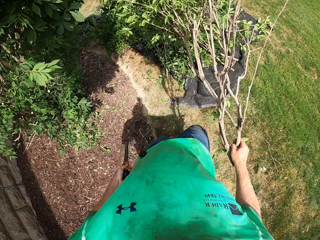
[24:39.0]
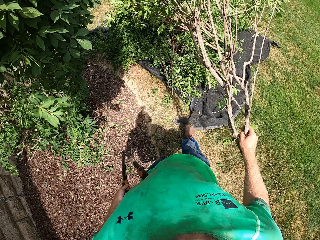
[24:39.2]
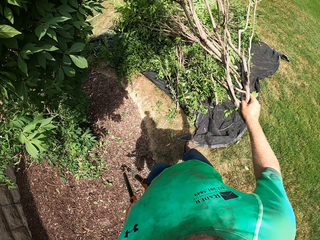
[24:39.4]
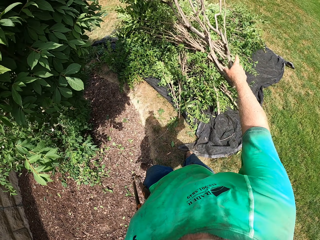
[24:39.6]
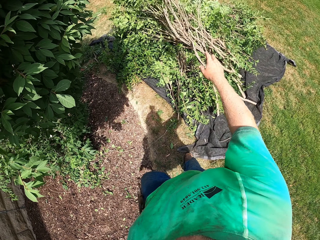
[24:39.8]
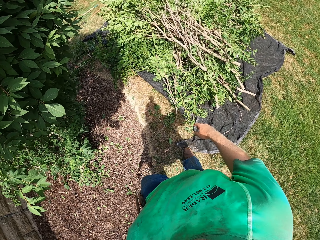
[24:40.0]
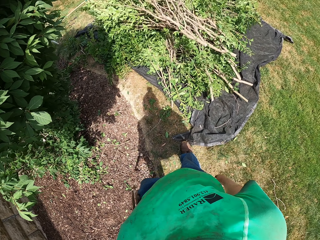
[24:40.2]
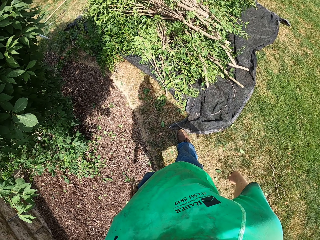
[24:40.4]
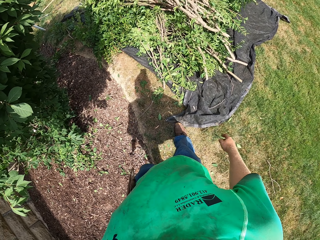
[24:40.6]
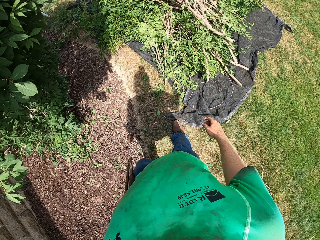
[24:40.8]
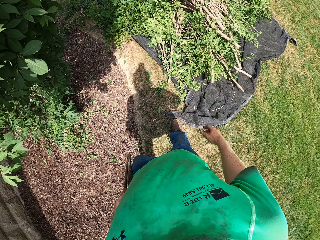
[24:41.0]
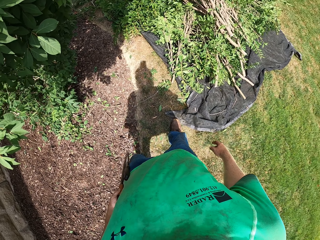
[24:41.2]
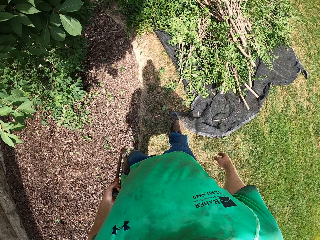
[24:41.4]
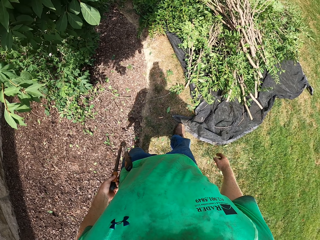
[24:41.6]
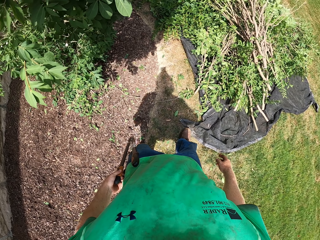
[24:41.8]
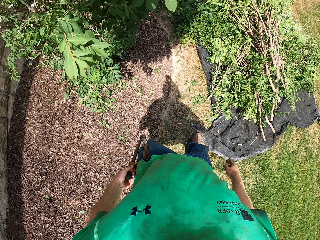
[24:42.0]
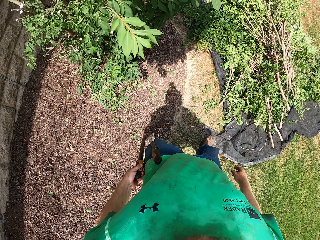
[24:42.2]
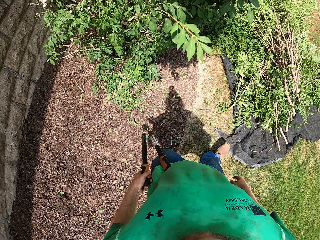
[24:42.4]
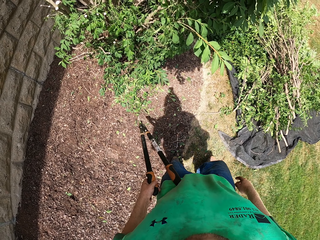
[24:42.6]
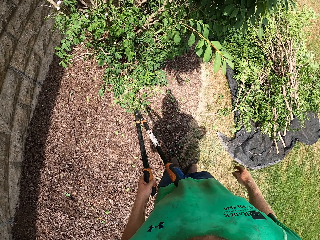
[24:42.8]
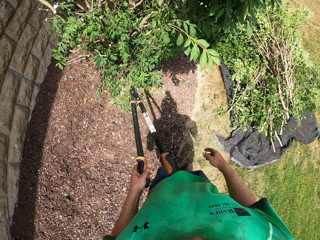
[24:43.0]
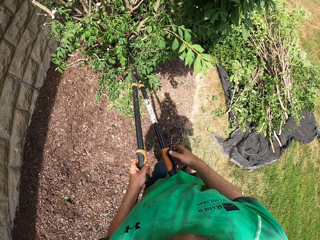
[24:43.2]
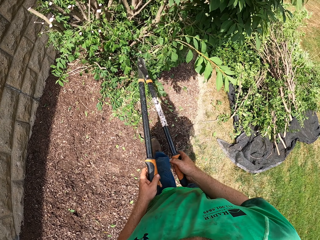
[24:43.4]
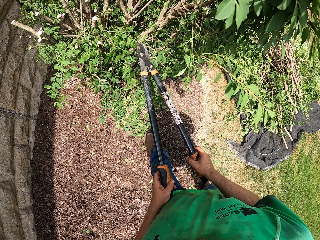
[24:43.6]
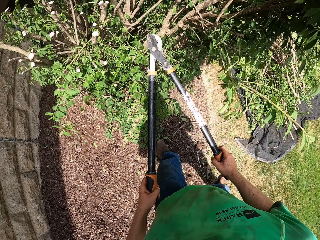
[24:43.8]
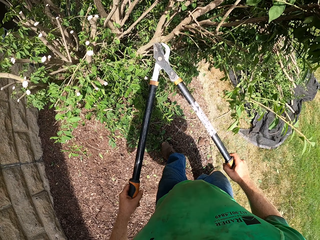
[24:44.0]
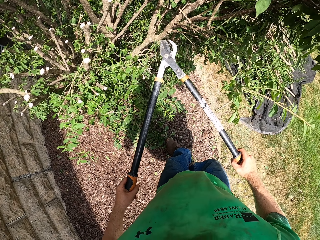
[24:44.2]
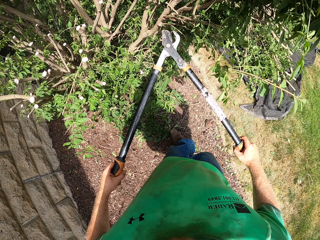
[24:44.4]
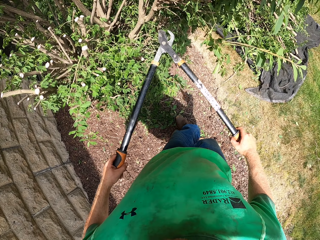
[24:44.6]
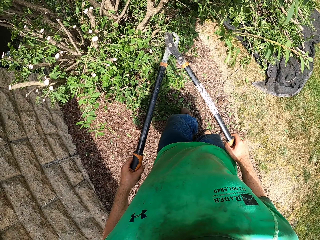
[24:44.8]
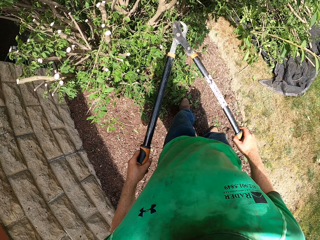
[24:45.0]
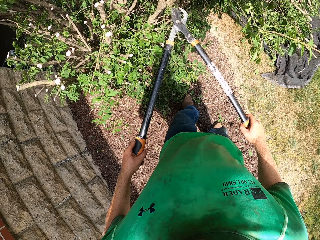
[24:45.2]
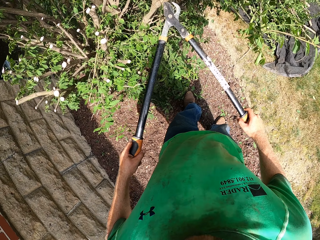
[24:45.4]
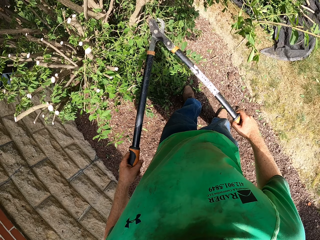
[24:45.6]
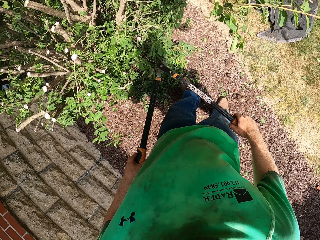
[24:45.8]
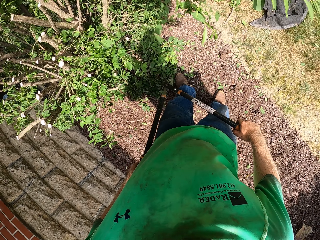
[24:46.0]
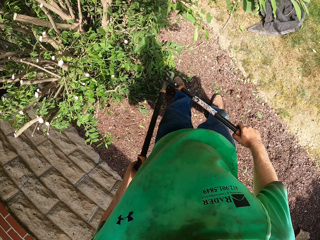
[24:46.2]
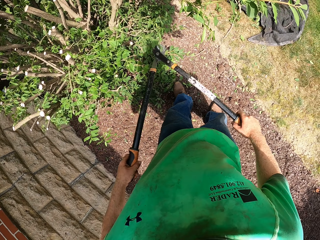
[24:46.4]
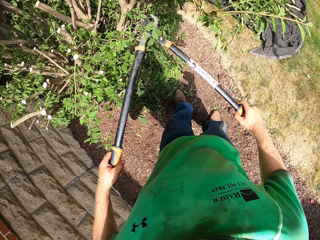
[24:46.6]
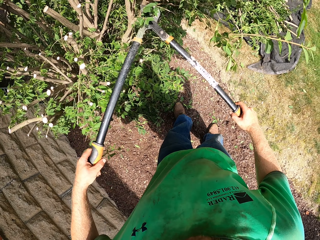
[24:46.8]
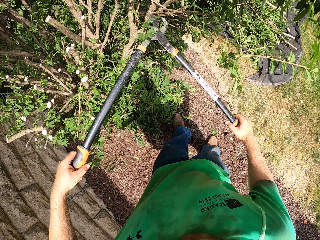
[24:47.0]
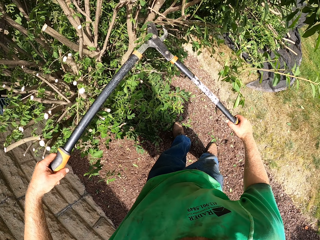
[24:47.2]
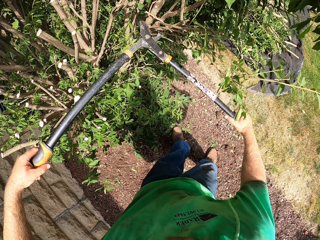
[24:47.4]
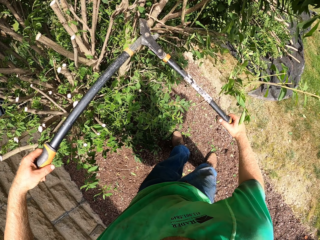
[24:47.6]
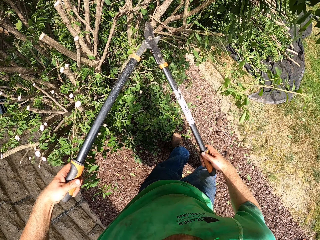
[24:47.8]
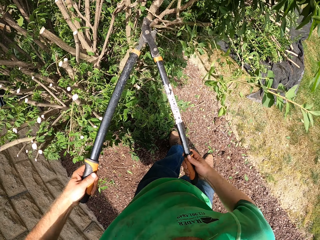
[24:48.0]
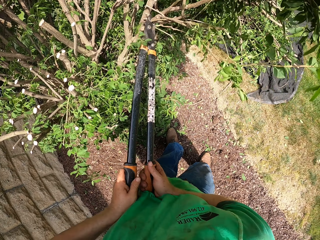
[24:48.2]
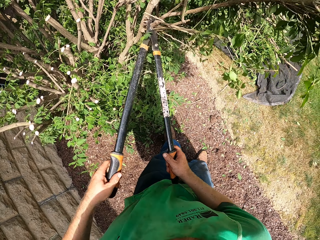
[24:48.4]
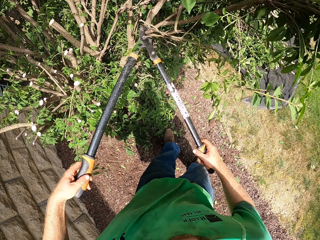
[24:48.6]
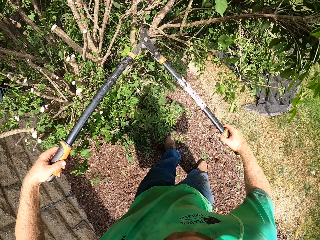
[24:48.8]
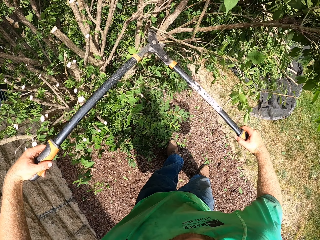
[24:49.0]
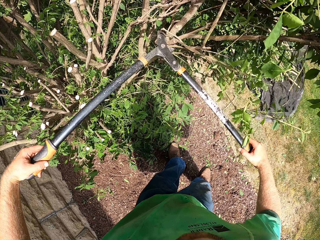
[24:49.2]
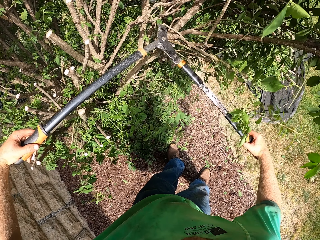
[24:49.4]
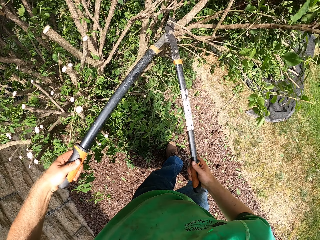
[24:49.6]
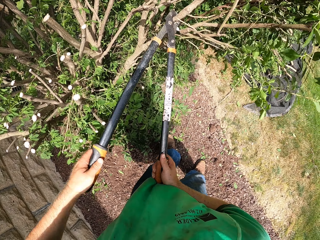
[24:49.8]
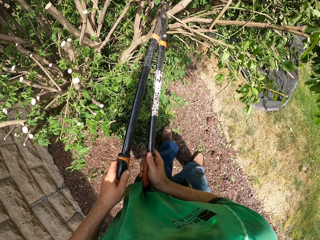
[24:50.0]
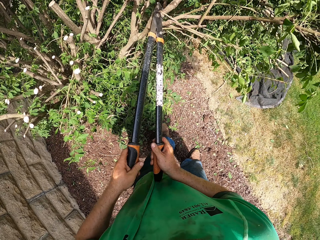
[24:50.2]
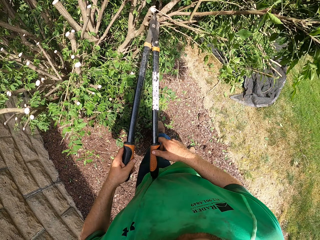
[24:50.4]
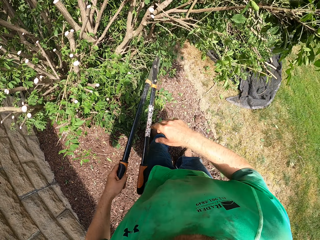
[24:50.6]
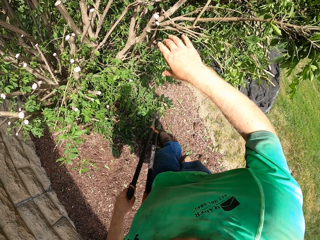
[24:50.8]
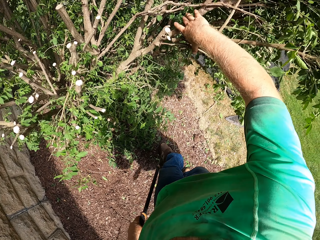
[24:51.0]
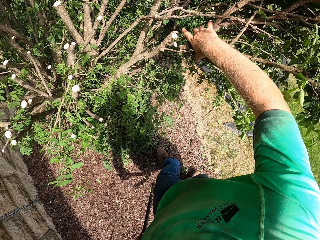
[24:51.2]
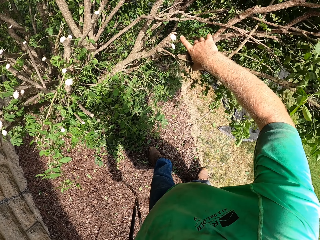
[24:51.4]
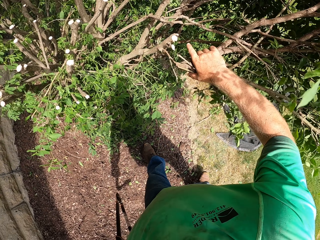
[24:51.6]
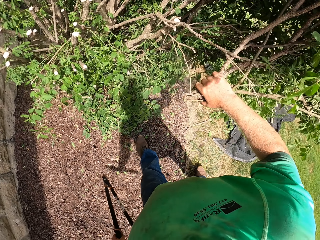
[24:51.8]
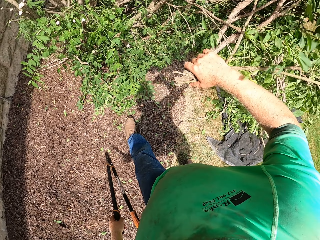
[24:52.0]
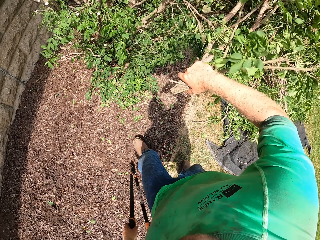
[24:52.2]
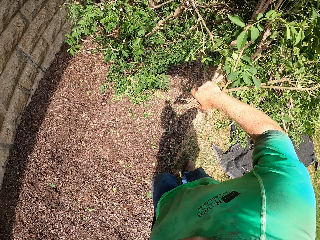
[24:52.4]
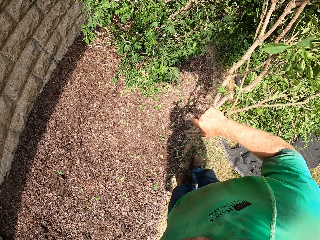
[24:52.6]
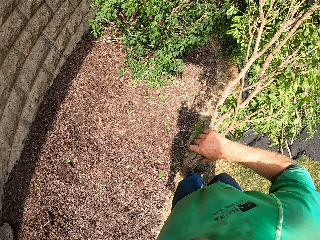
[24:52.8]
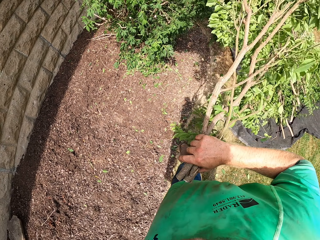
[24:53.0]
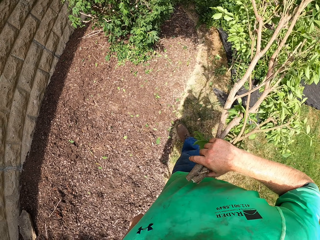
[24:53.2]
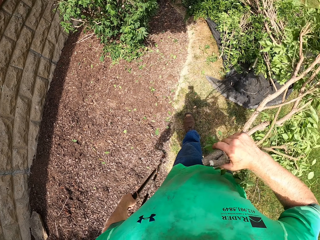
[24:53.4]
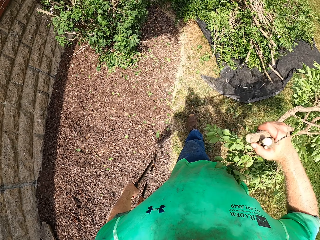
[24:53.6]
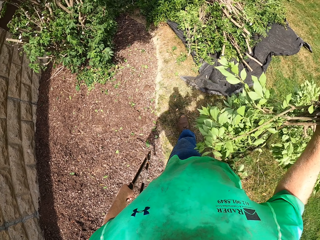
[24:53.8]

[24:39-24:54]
The camera wearer throws the branch of the shrub on the net on the floor with his right hand. He holds the garden lopper with both hands. He cuts the branch of the shrub with the garden lopper with both hands. He holds the garden lopper with his left hand. He picks the branches. He holds the branch of the shrub with his right hand.

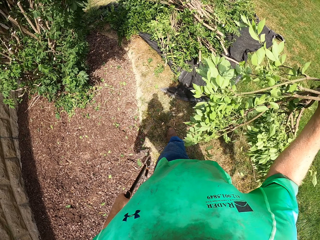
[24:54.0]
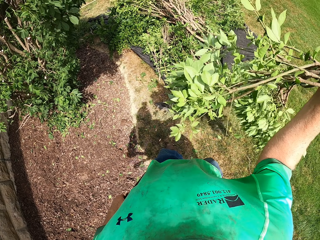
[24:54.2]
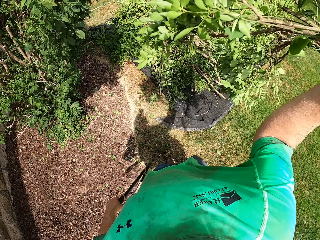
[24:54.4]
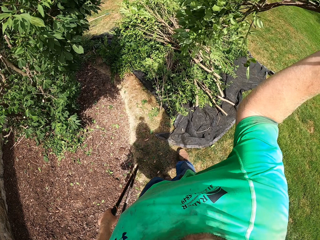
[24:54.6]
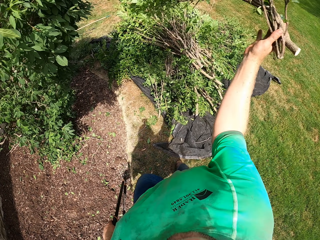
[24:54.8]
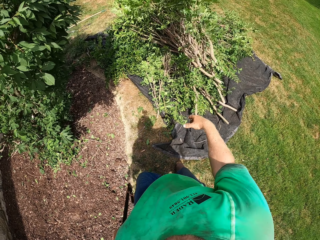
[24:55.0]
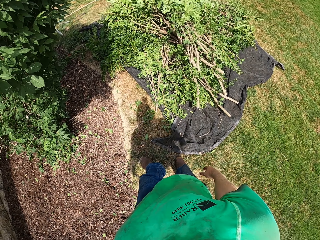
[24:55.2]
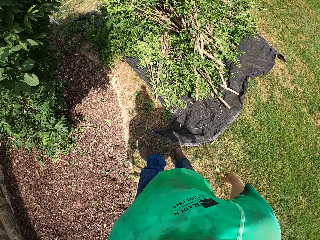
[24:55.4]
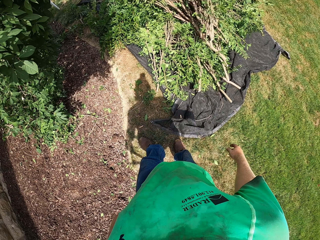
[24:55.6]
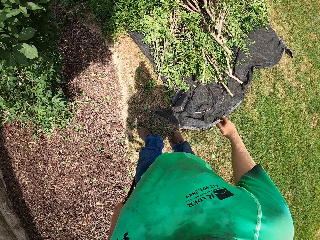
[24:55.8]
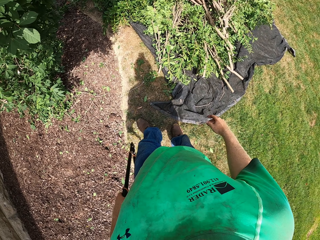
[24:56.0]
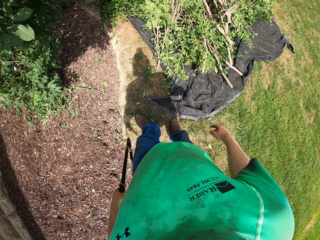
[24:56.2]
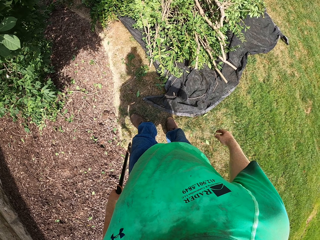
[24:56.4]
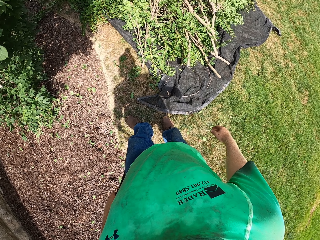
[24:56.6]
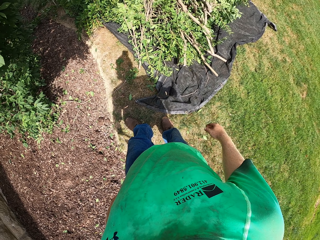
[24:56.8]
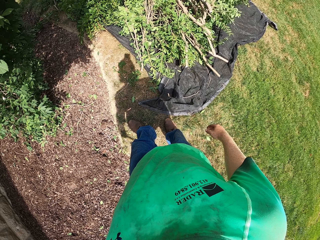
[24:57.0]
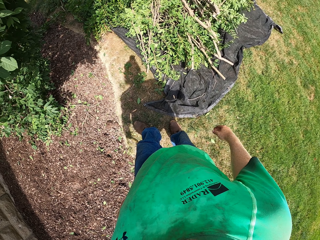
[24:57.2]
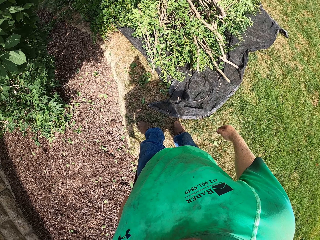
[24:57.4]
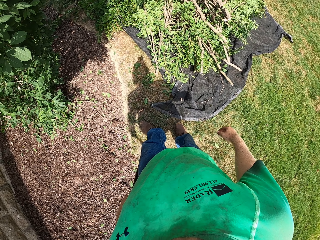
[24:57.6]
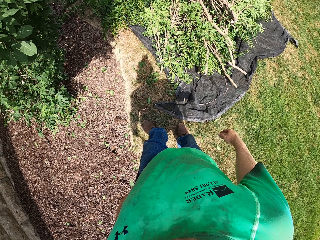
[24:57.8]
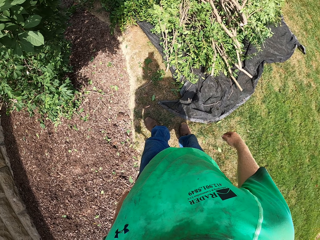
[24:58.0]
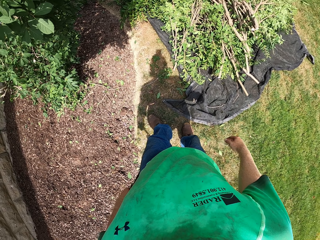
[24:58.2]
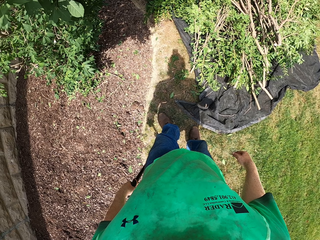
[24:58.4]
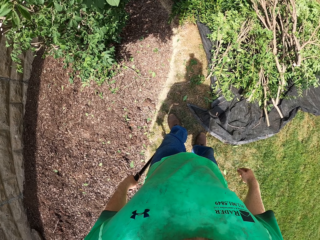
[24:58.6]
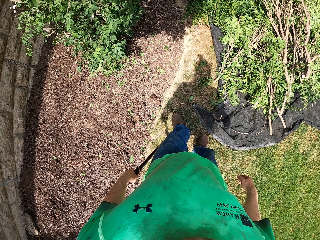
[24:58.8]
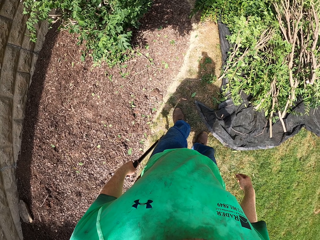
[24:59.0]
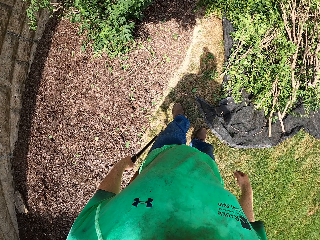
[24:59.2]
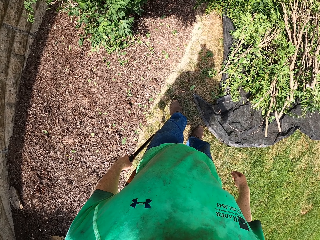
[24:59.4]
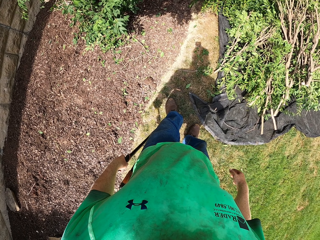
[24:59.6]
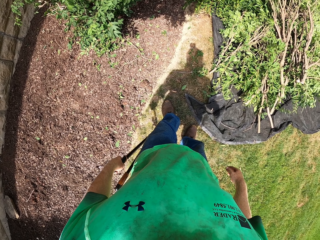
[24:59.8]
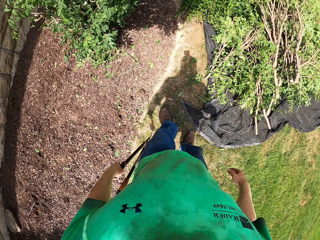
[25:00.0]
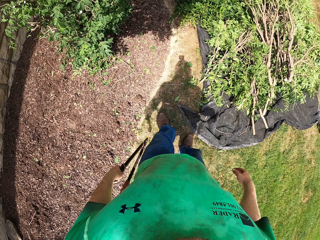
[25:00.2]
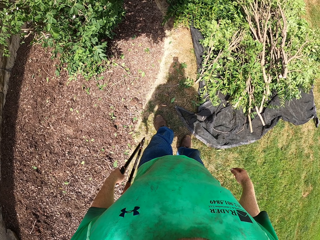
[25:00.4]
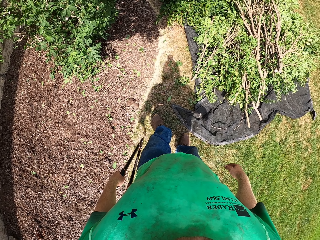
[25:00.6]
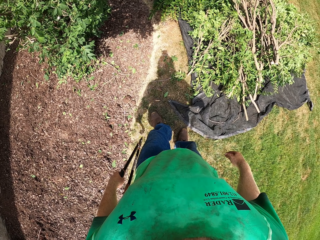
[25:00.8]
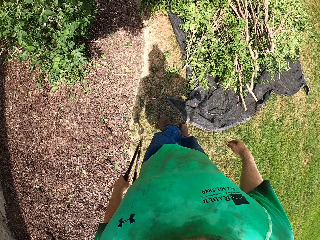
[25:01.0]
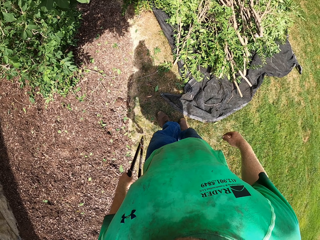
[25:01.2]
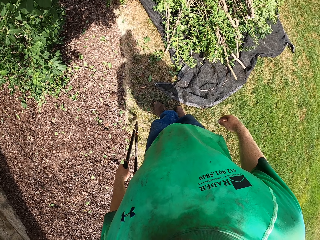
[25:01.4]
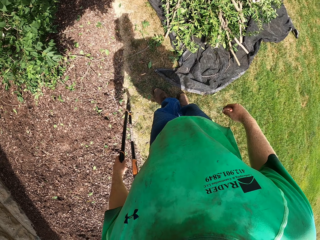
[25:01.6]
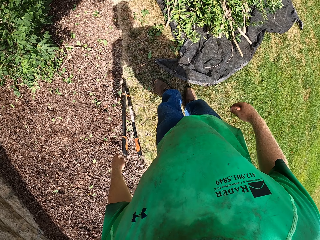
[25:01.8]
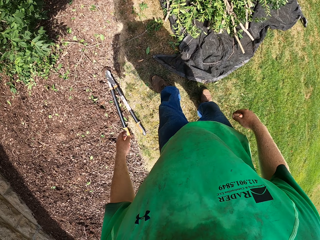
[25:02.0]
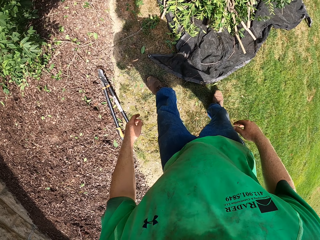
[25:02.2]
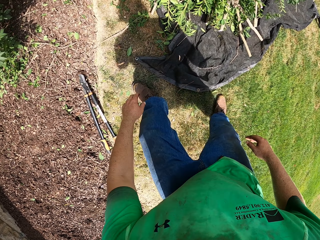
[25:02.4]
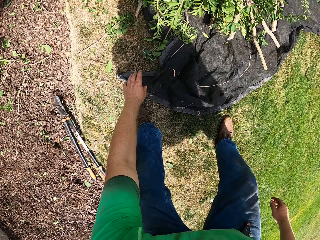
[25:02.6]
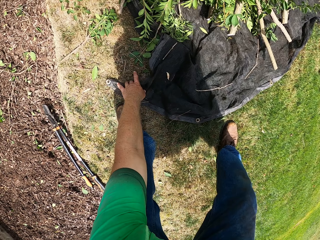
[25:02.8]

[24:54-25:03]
The camera wearer throws the branch of the shrub on the net on the floor with his right hand. He drops the garden lopper on the floor with his left hand.
